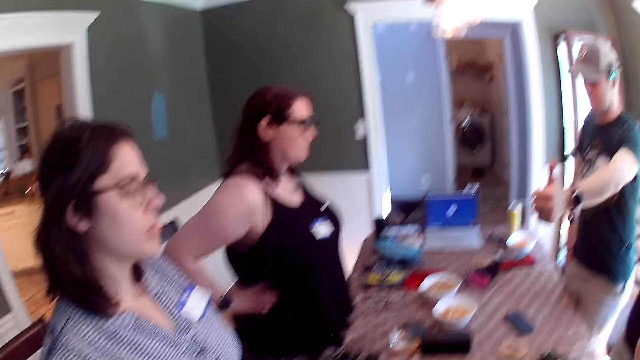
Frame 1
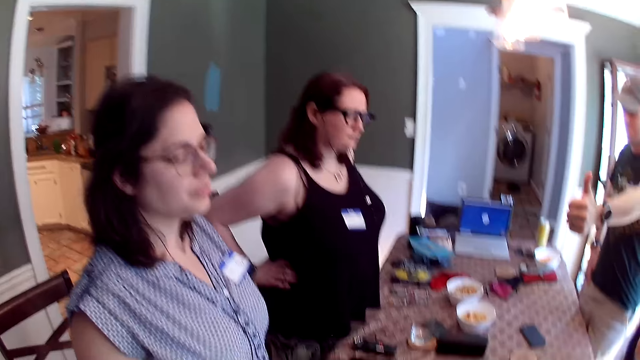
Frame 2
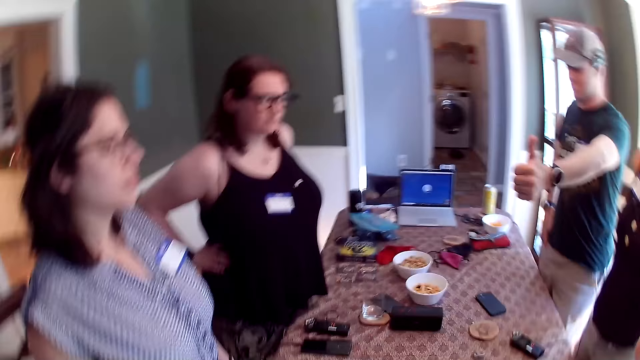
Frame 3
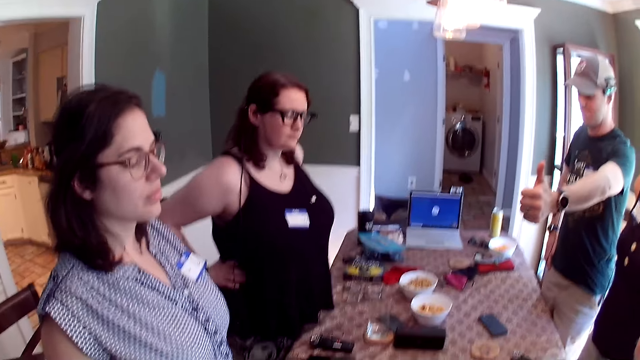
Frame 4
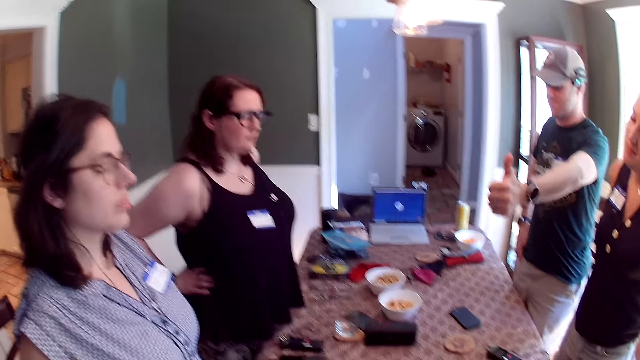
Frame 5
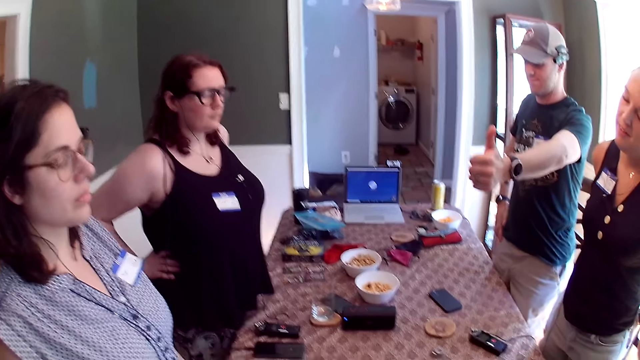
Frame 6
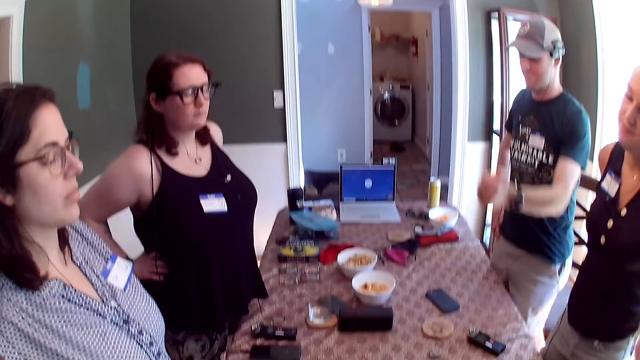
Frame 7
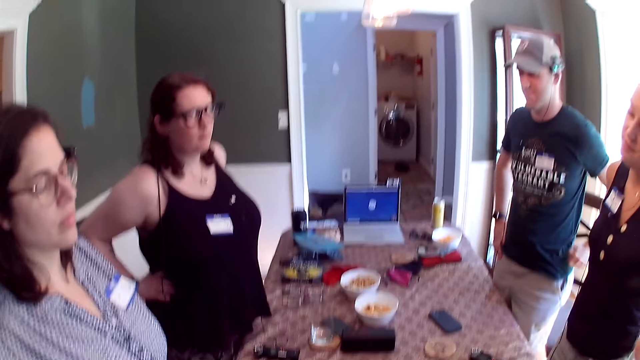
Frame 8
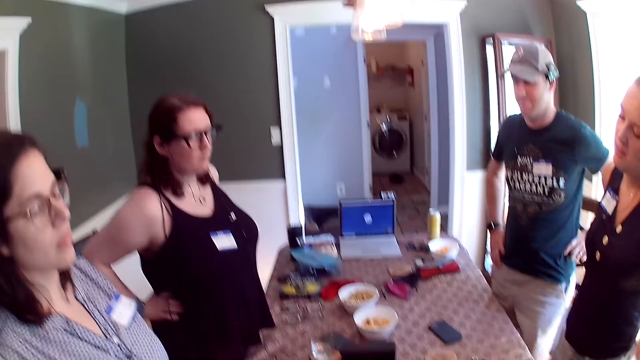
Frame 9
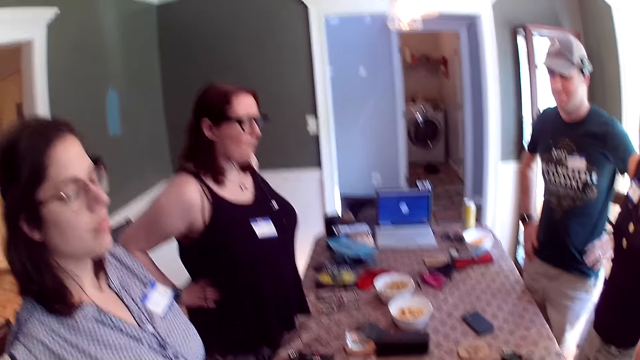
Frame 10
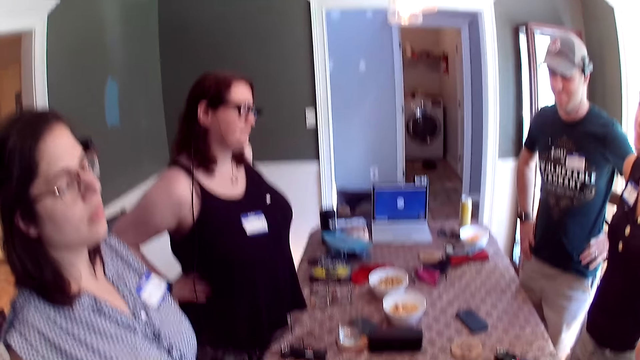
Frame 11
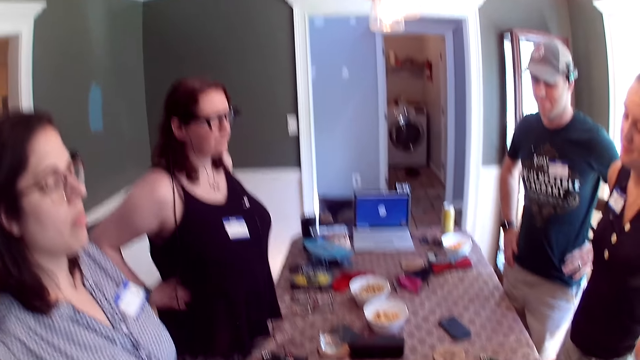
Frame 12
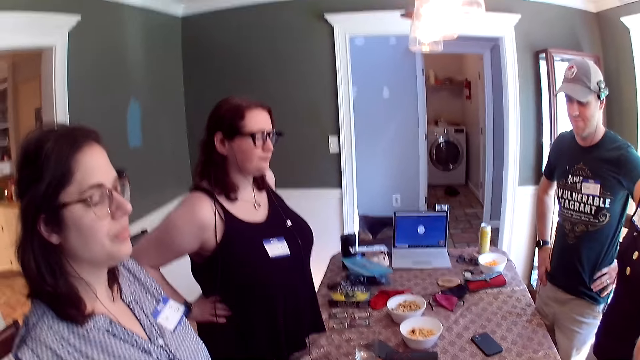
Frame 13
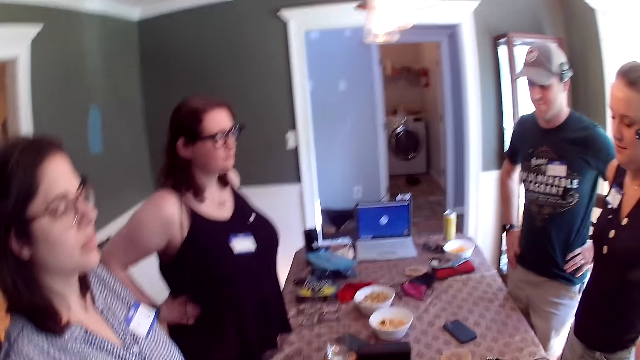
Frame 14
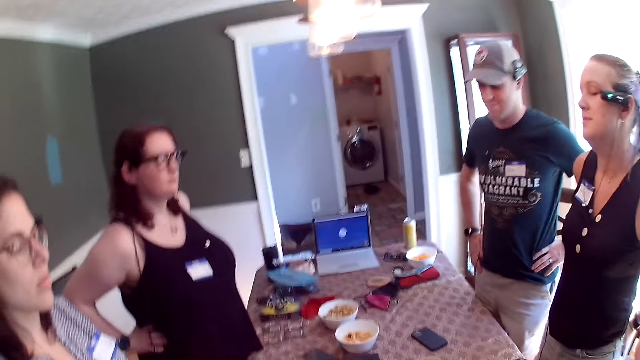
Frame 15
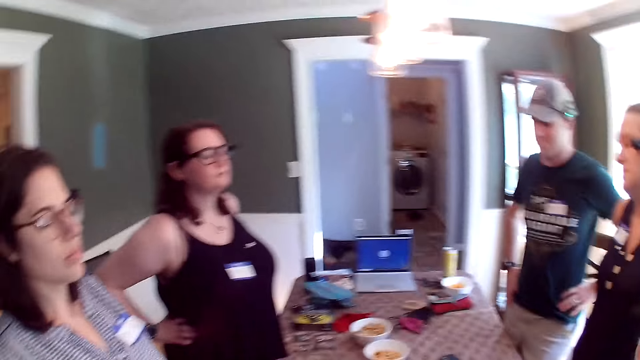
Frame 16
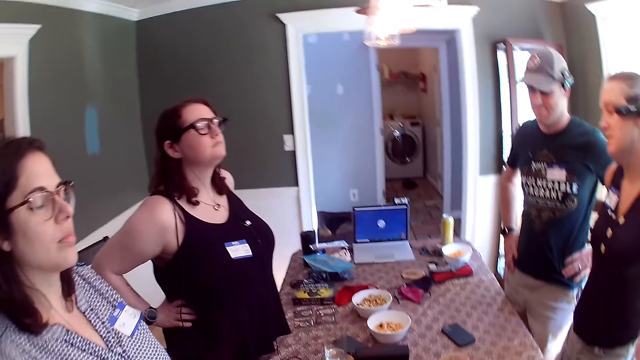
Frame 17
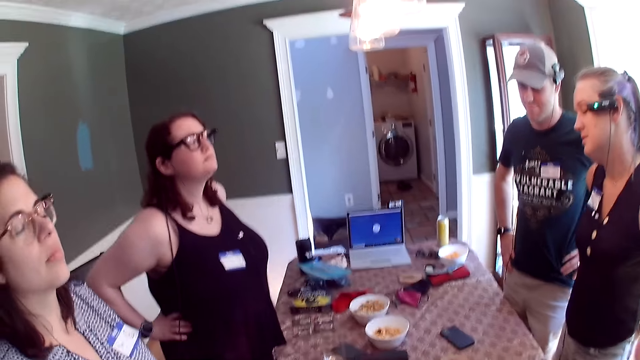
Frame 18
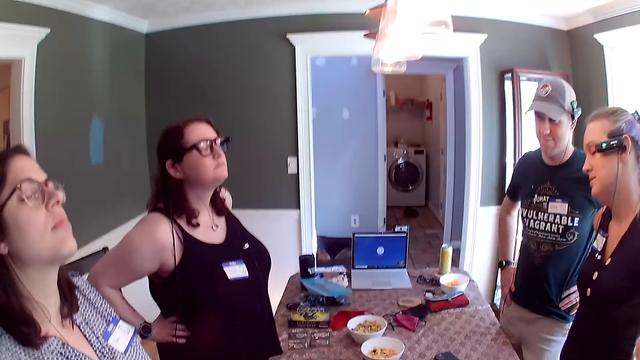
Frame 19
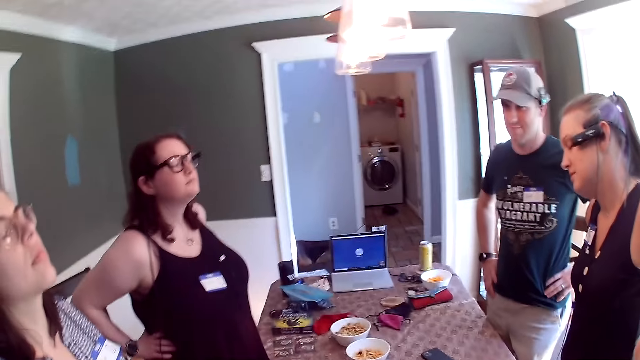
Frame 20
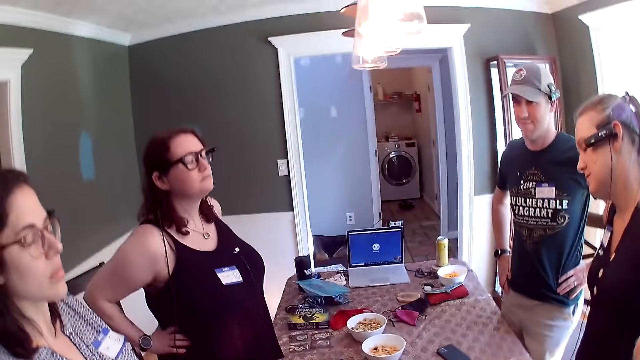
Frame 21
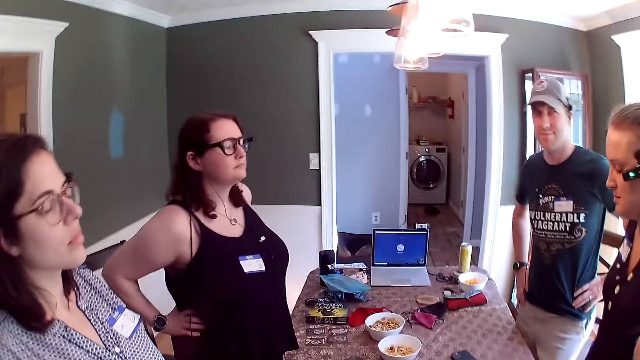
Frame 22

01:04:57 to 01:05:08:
The man puts his left hand on his waist.

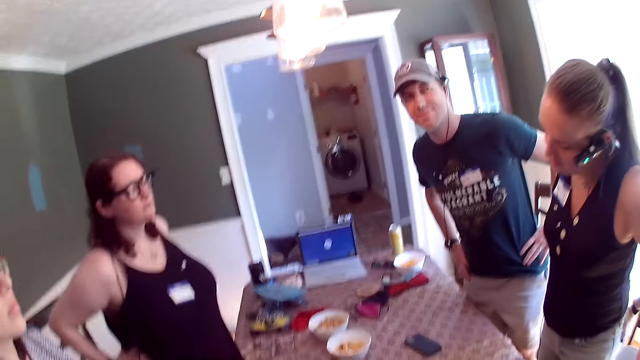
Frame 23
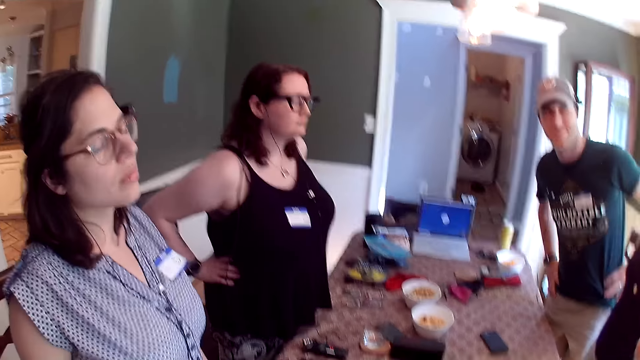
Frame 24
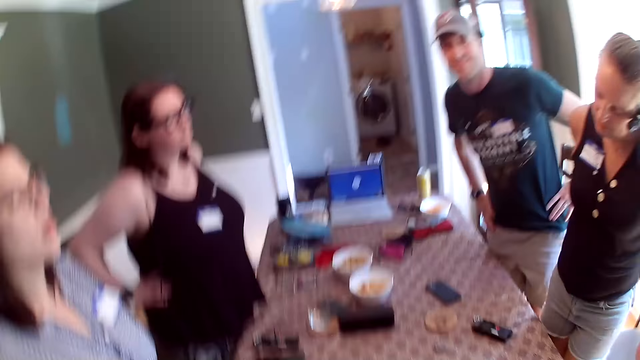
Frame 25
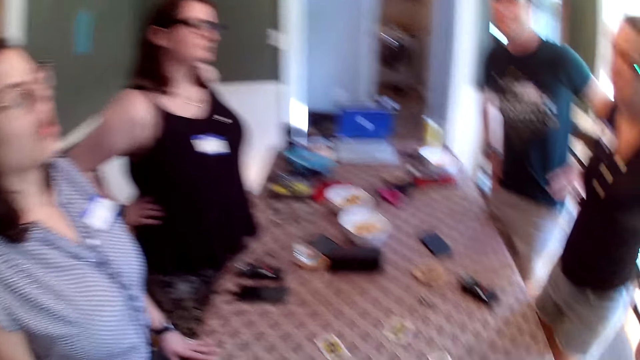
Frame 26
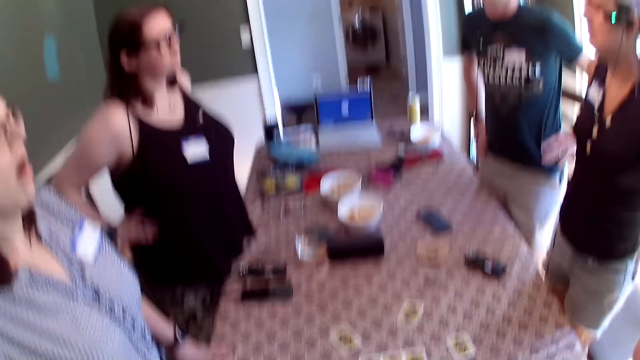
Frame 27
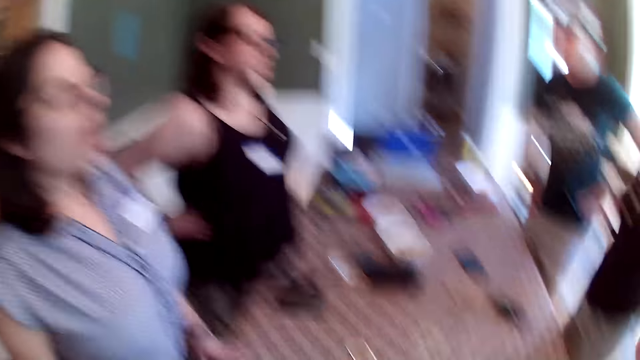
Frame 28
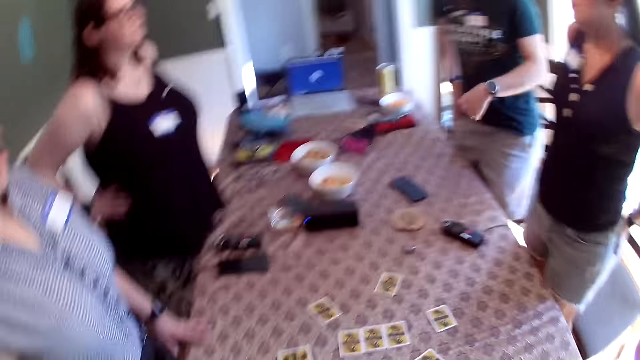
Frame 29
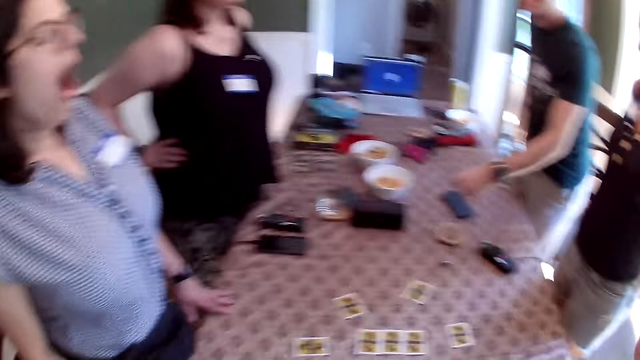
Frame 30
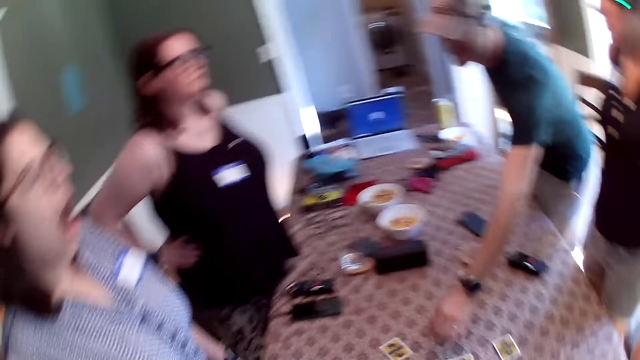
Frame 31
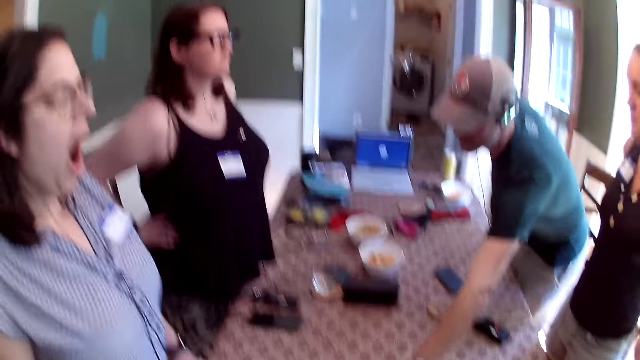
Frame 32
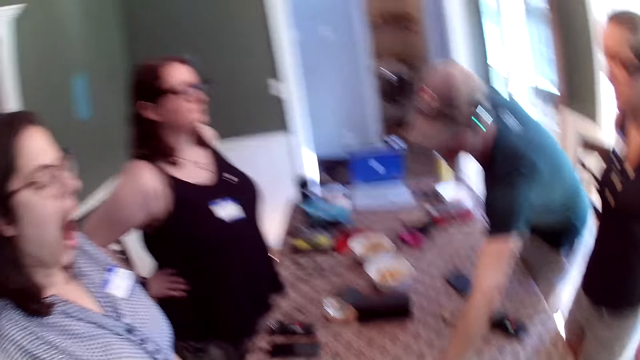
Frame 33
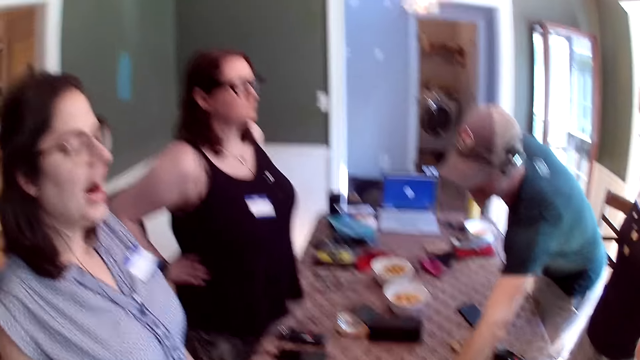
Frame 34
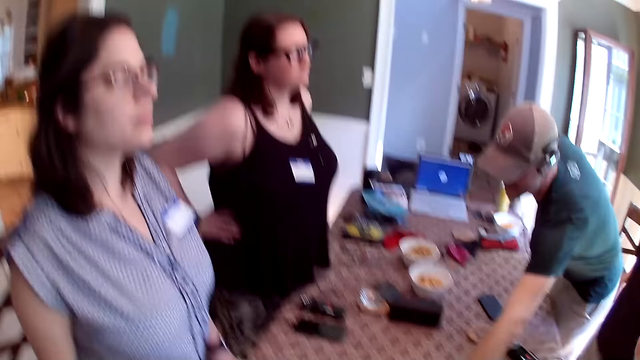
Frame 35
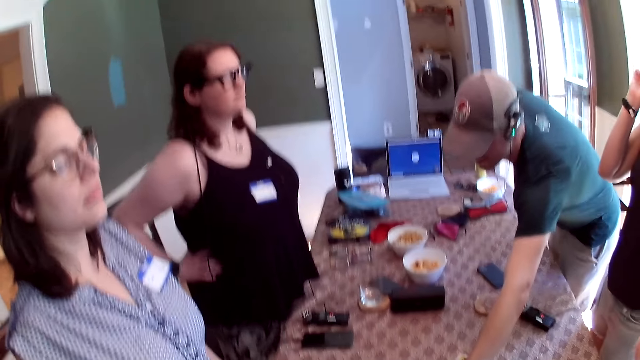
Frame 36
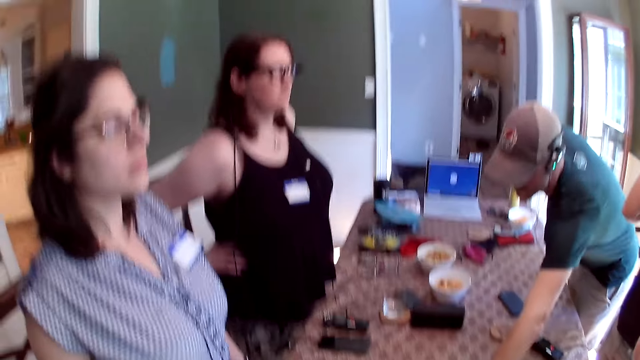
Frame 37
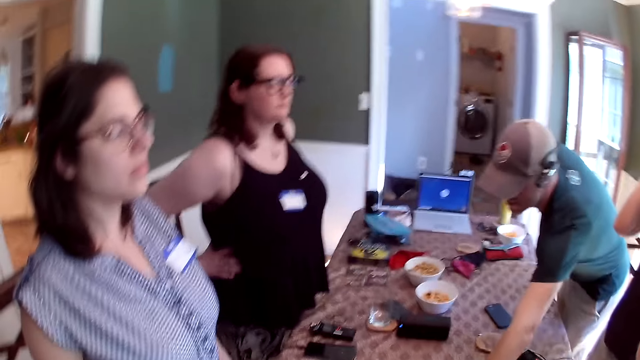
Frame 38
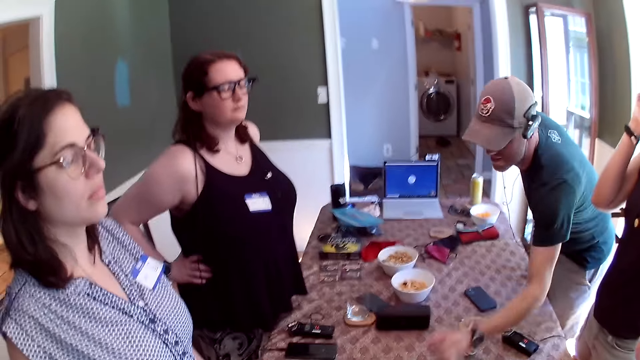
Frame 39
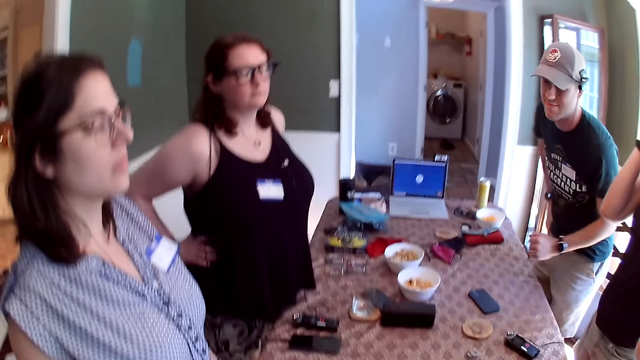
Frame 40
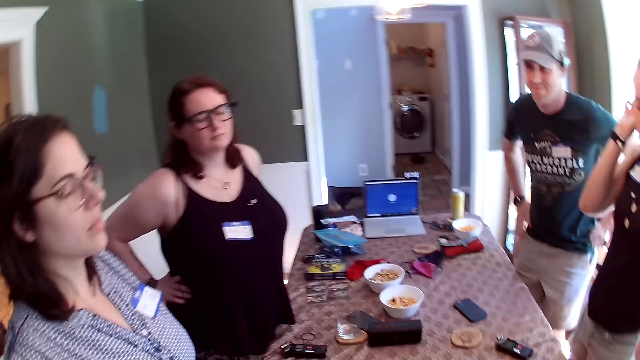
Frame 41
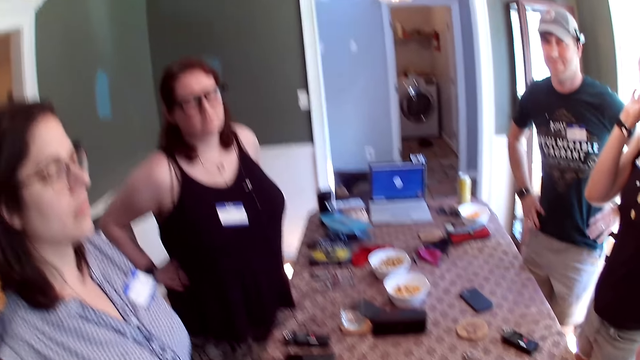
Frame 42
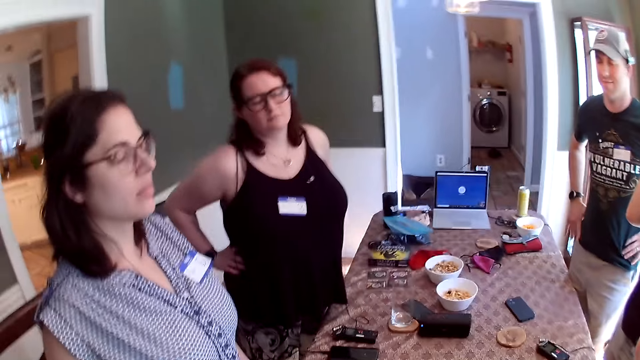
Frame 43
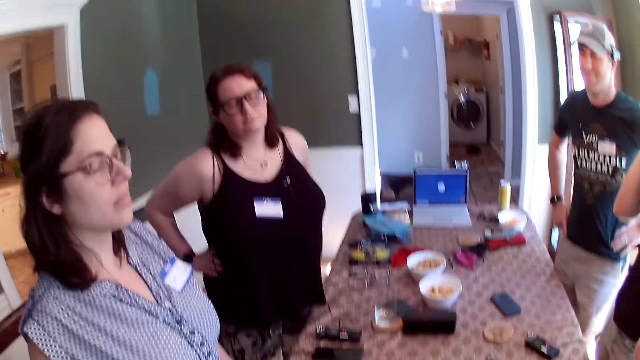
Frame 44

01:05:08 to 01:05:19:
The man touches a card on the table with his left hand. The camera wearer converses with the group of people at the table.
